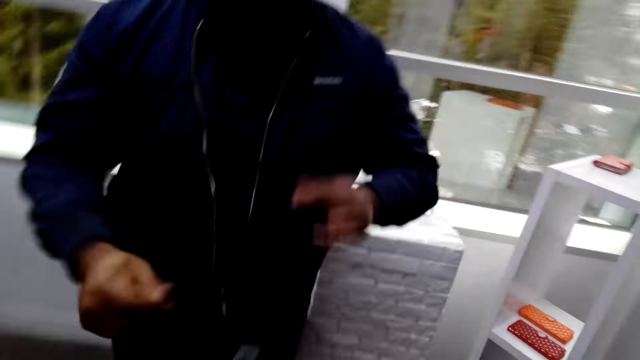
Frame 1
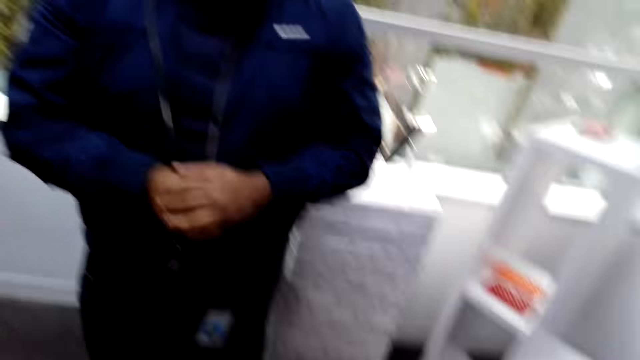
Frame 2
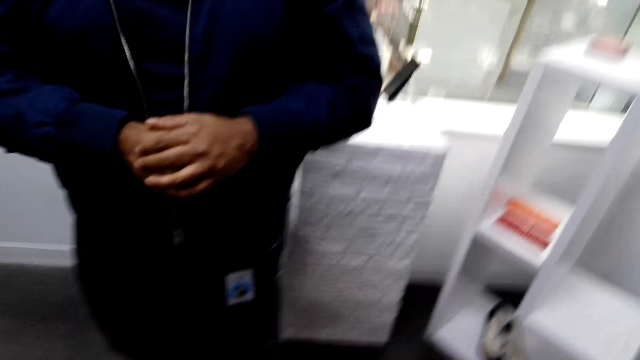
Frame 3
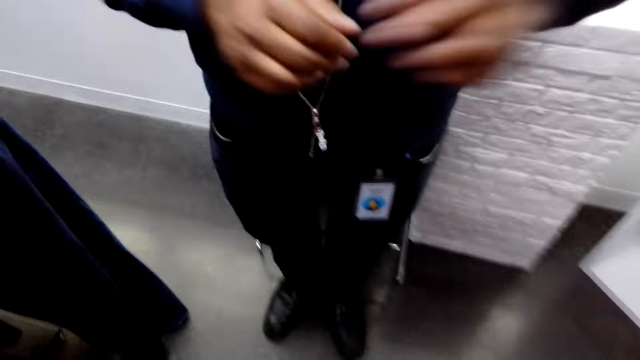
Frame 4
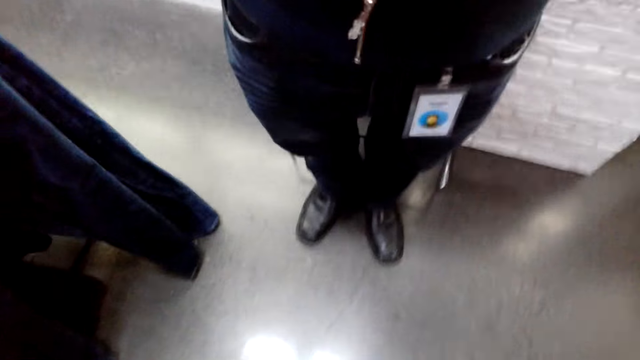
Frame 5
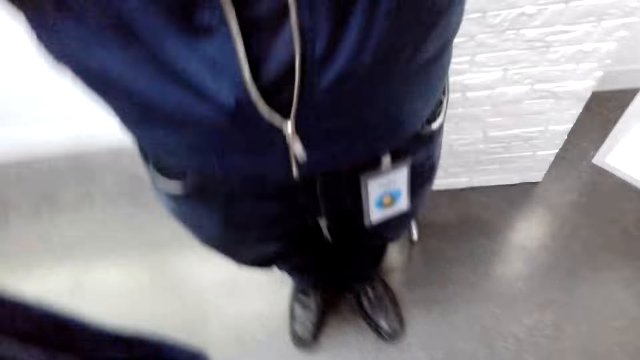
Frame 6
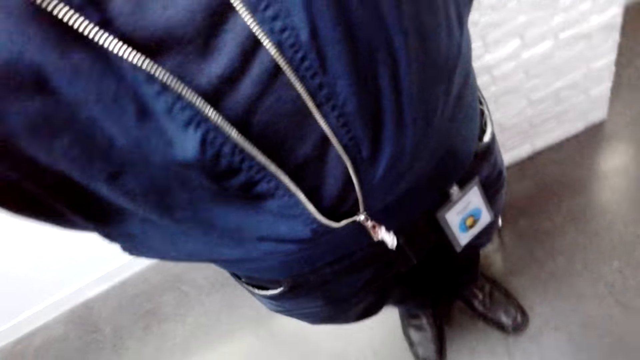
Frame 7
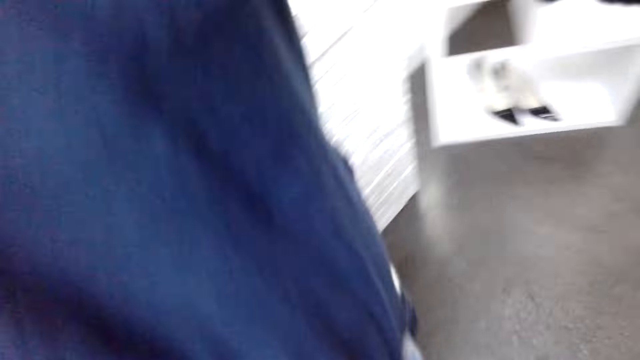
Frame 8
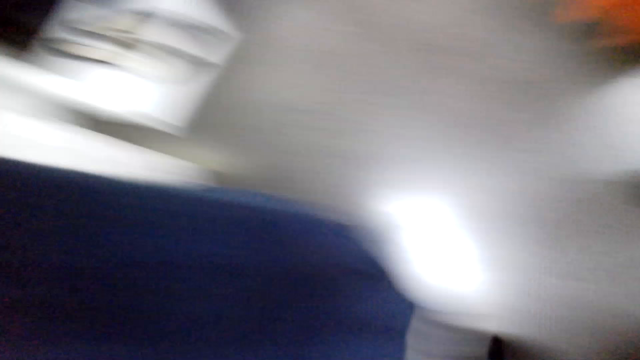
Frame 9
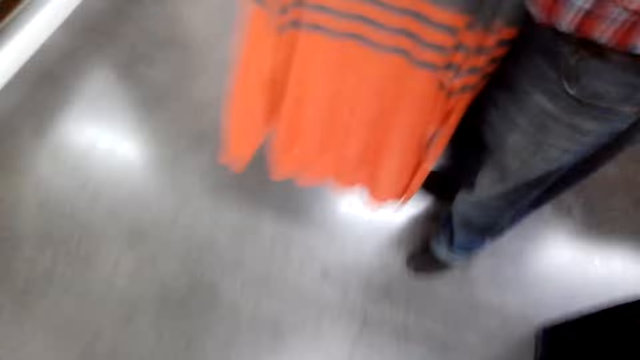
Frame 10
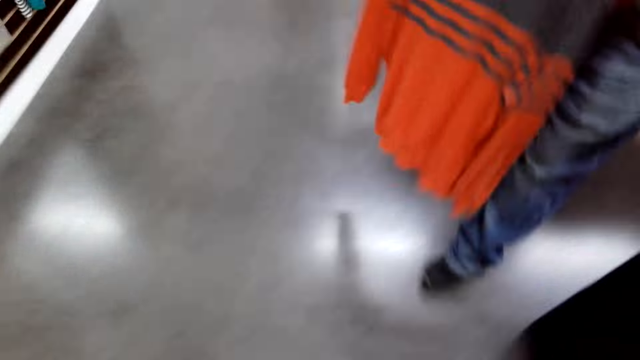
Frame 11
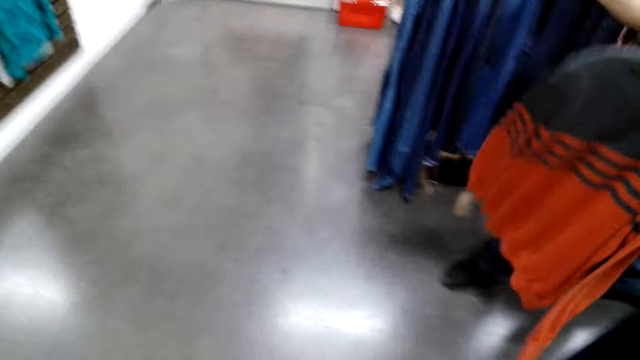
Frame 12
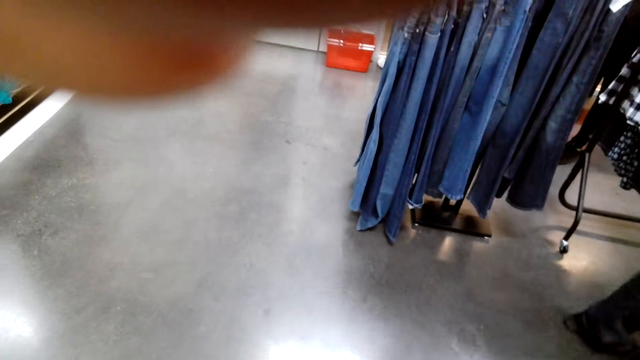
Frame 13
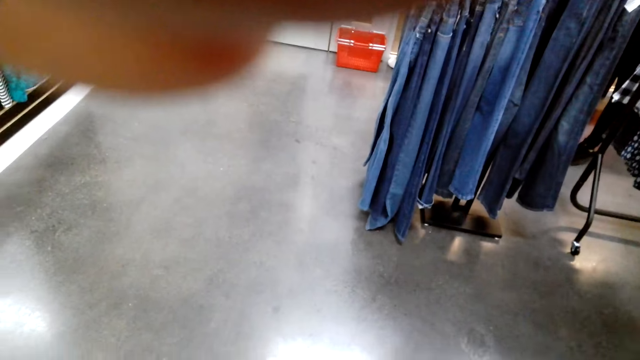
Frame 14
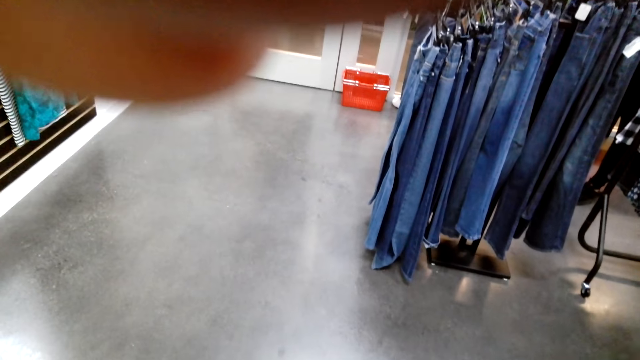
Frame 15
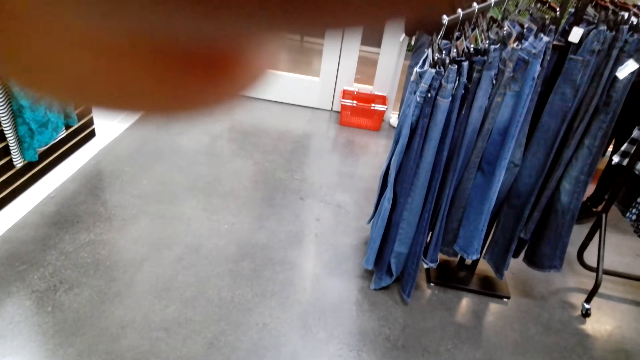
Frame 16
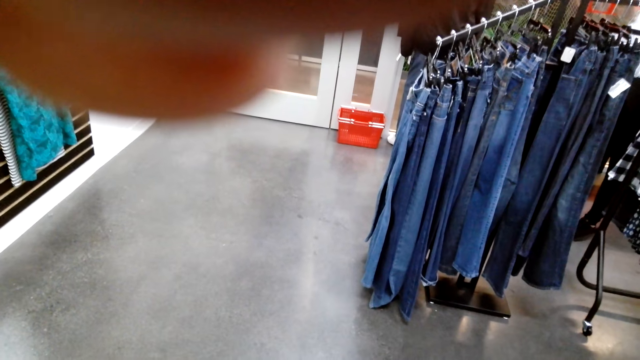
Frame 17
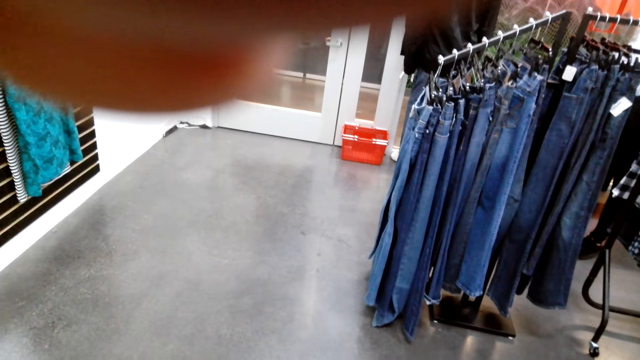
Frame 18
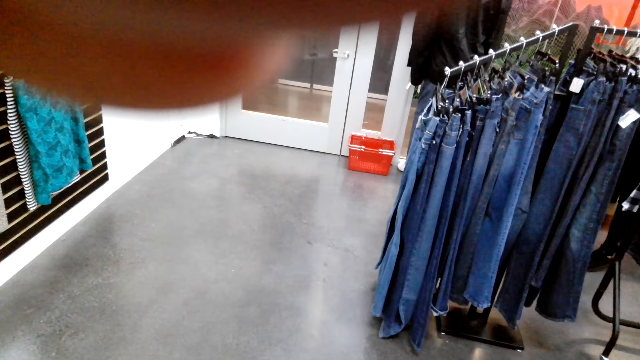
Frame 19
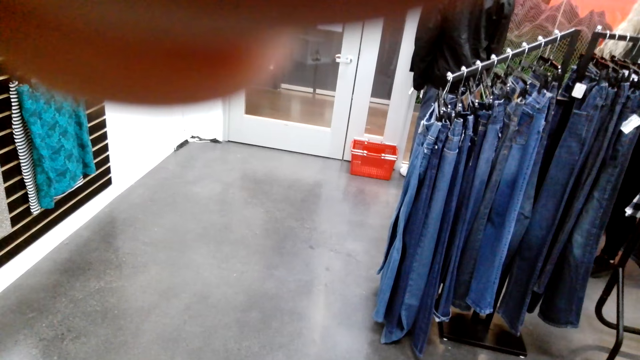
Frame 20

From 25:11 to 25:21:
The camera wearer hands the camera with a man. Another man talks to the camera wearer. The camera wearer fixes the camera. The other man walks away from the camera wearer. The camera wearer fixes the camera.
